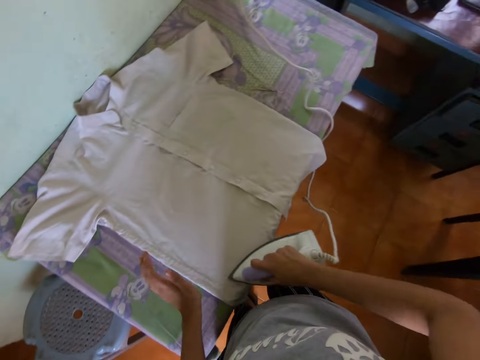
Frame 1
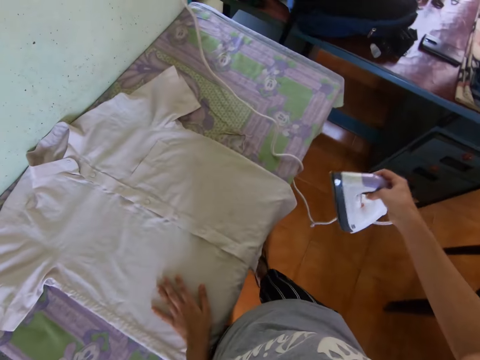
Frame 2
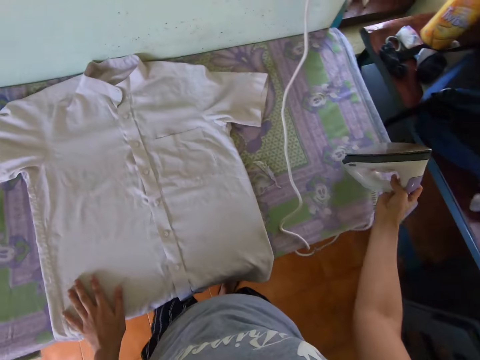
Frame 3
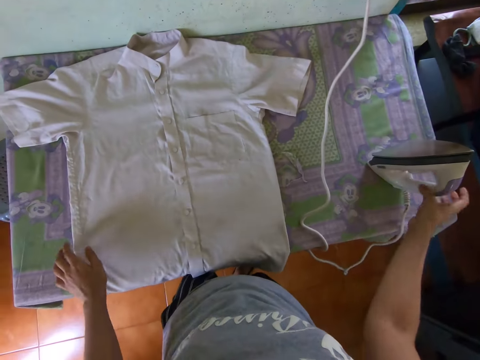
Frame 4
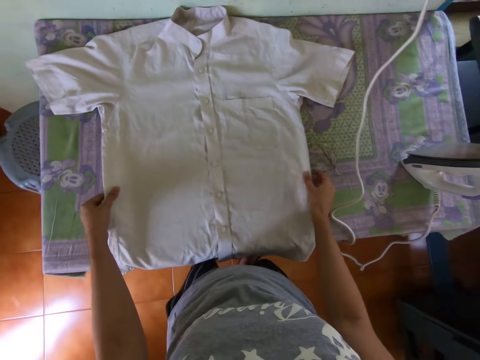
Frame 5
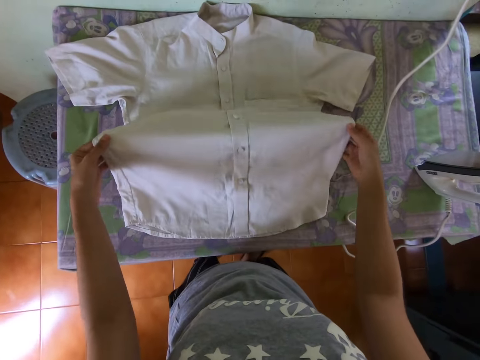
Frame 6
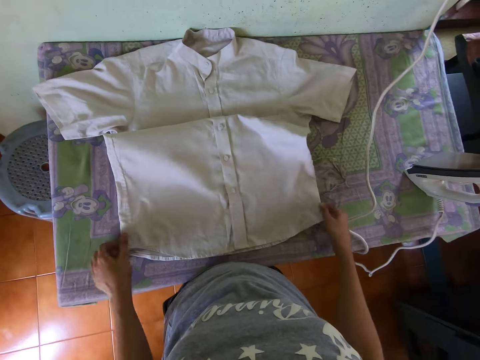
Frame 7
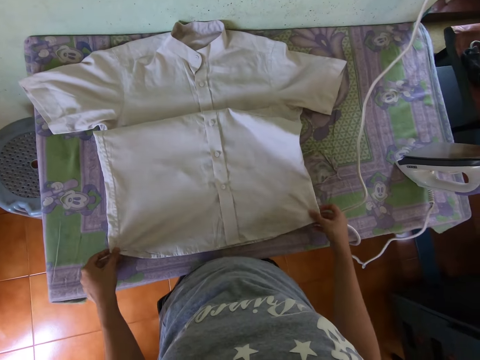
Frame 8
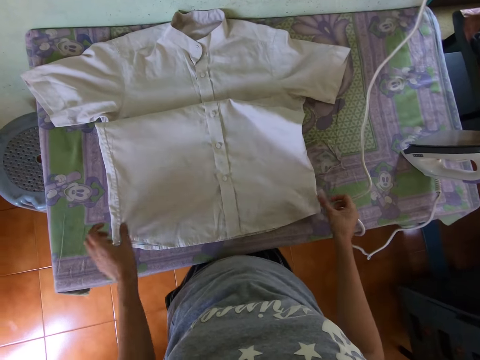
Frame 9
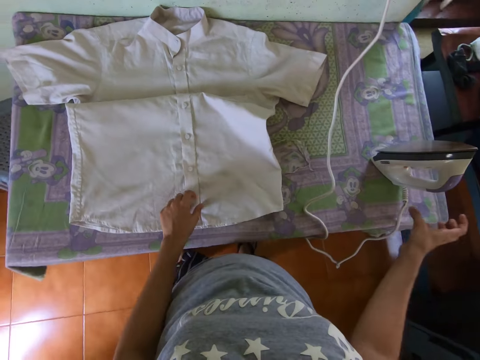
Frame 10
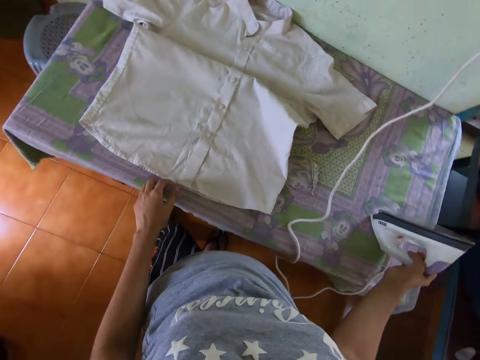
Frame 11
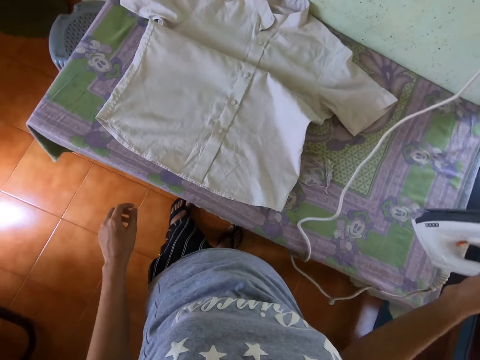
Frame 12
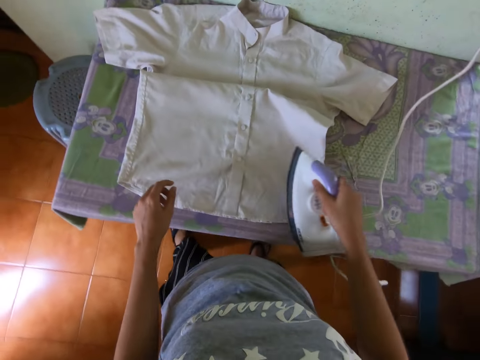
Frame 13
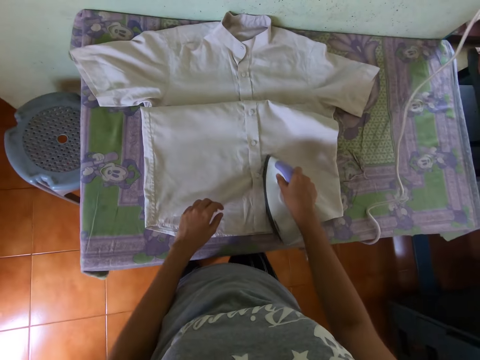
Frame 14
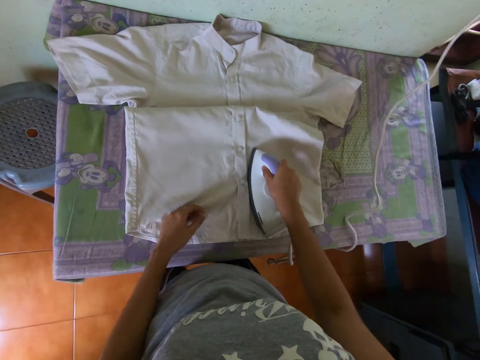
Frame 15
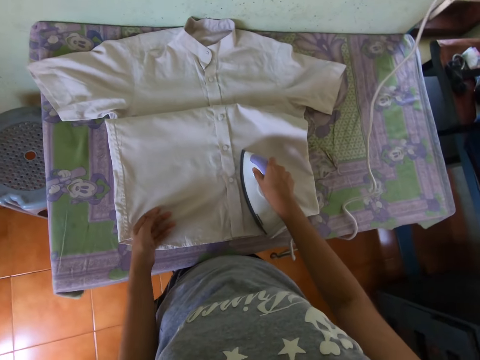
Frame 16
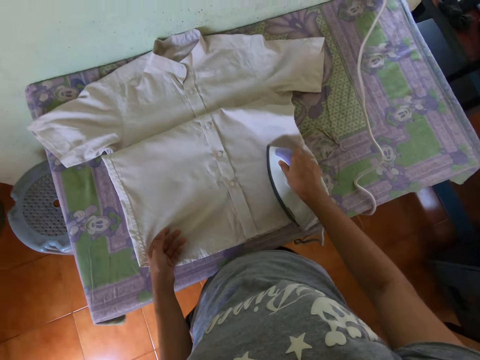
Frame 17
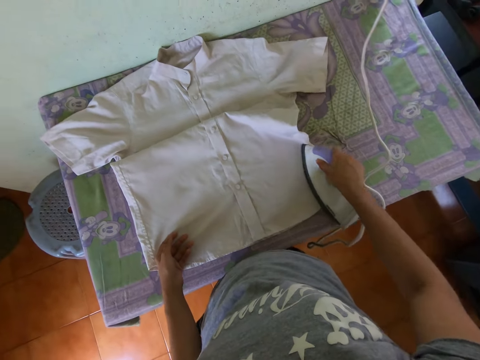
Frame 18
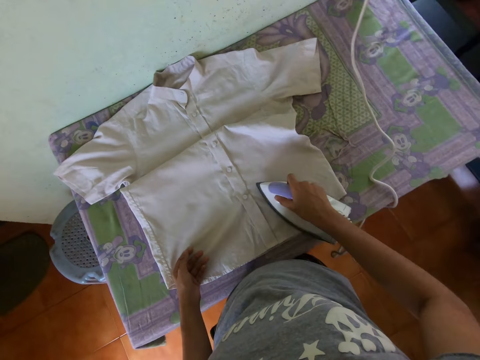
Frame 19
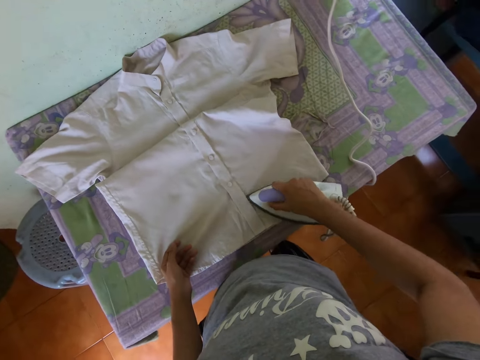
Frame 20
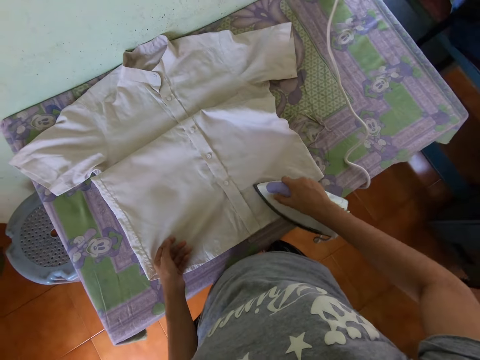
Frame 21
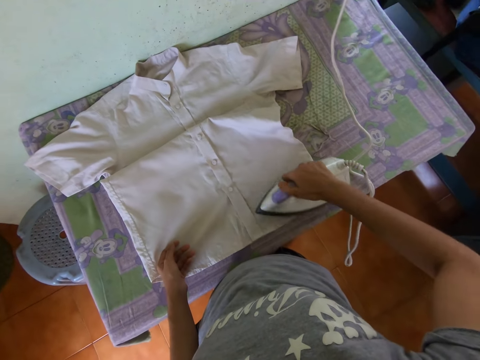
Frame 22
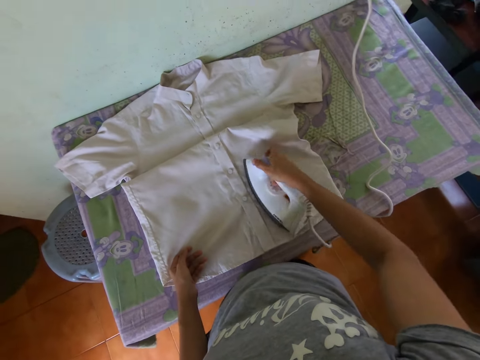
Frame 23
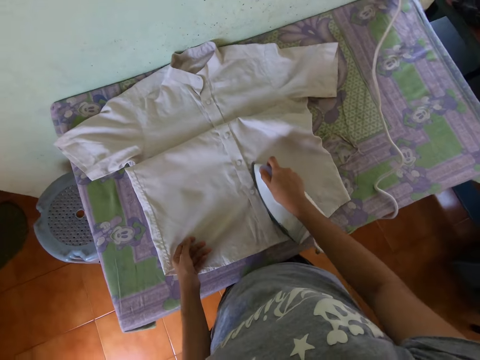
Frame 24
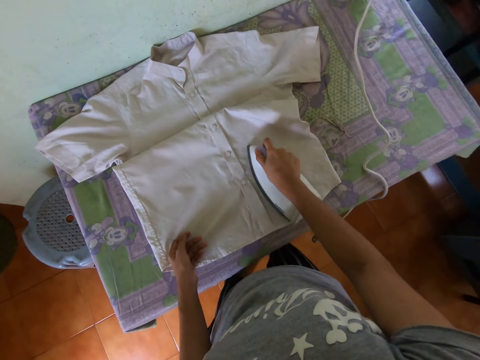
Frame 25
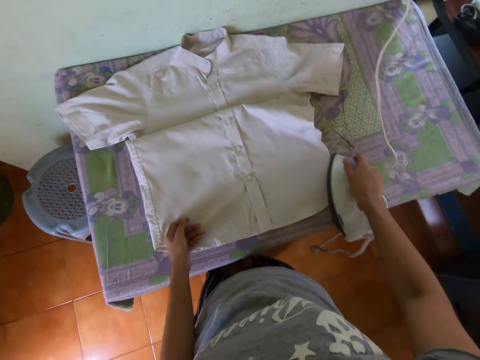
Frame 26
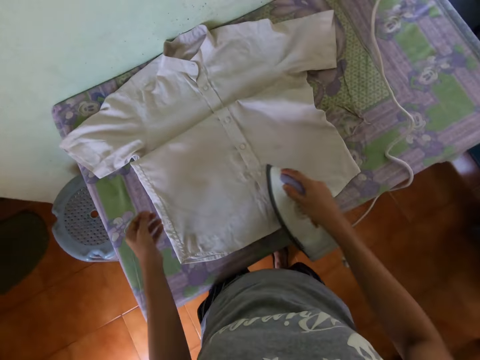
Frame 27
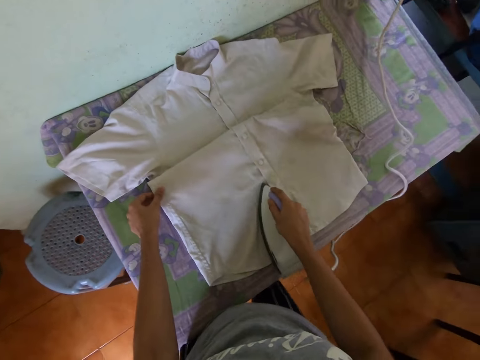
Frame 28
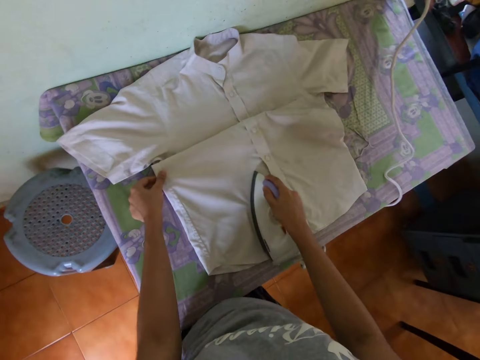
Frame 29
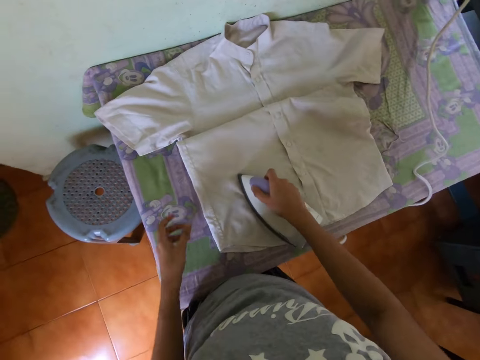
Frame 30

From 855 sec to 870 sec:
The camera wearer drops the iron on the table with her right hand. She touches the shirt on top of the table. She adjusts the shirt with both hands. She adjusts the shirt with both hands again. She picks up the iron from the table with her right hand. She irons the shirt with the iron in her right hand.

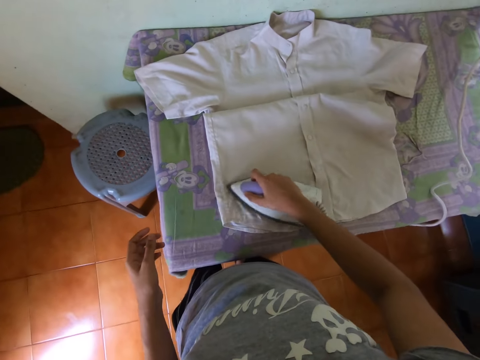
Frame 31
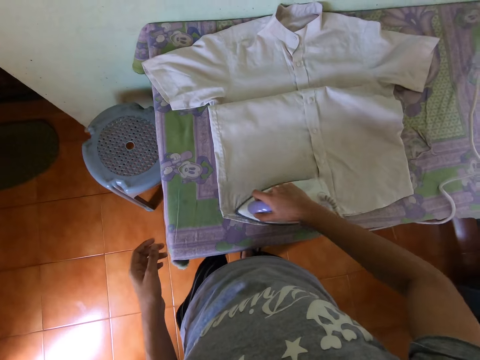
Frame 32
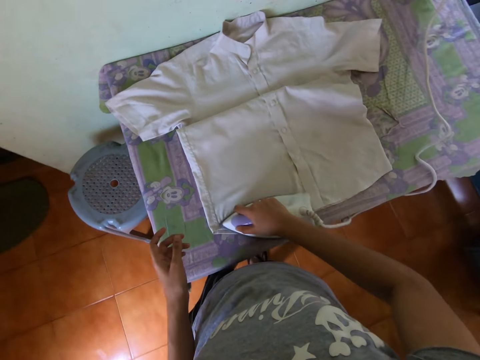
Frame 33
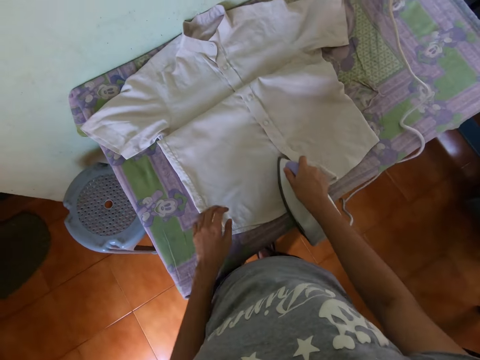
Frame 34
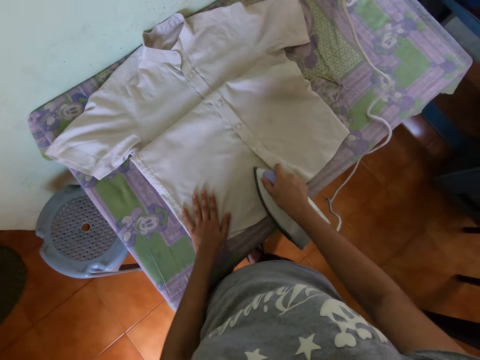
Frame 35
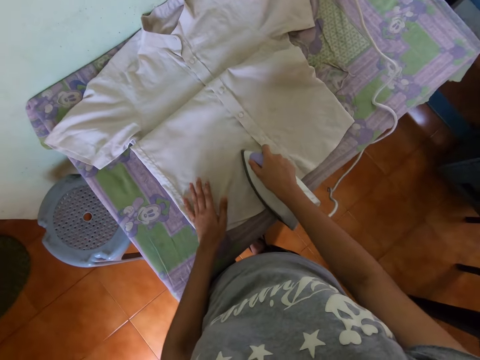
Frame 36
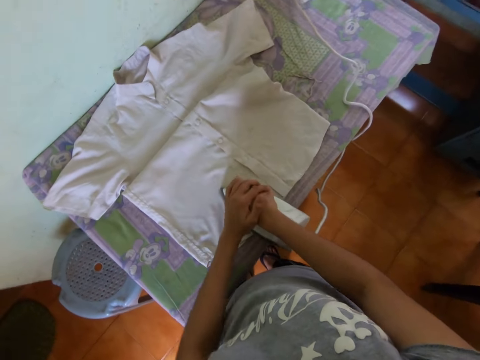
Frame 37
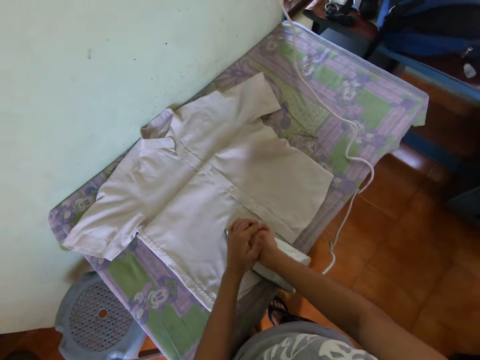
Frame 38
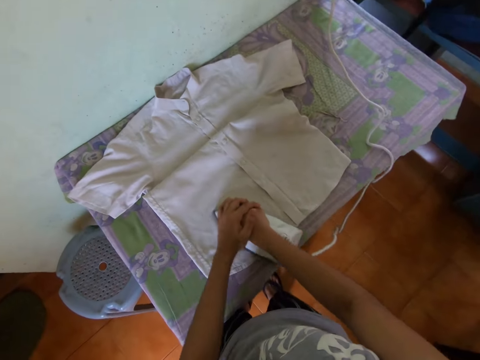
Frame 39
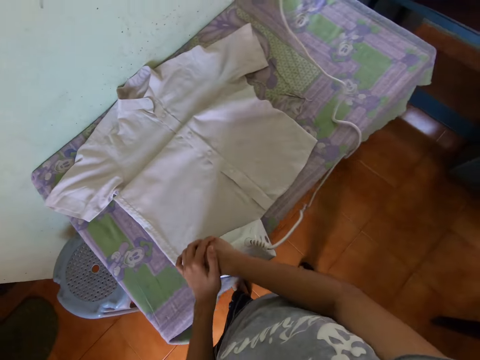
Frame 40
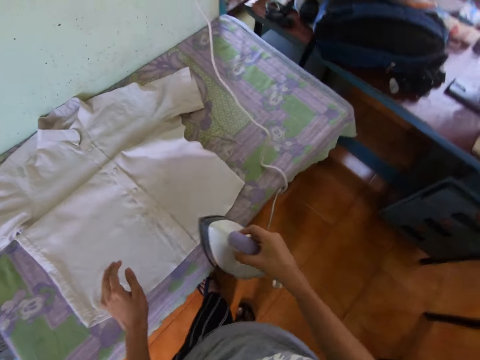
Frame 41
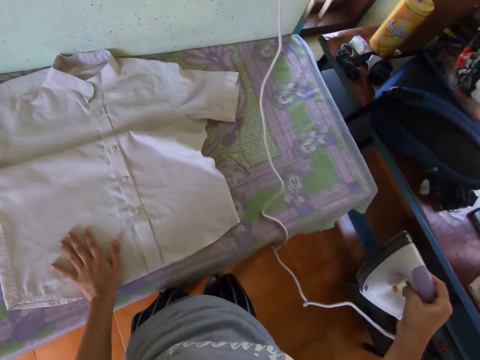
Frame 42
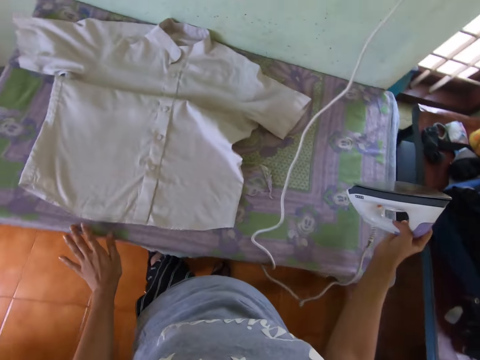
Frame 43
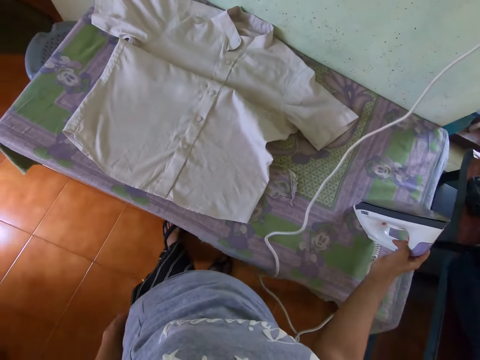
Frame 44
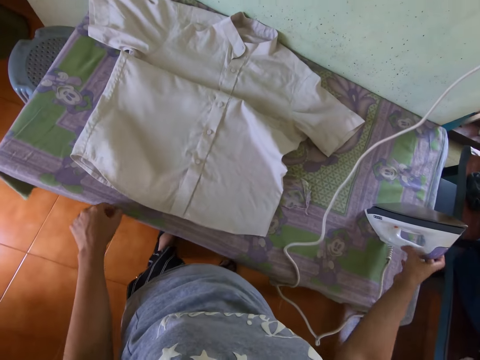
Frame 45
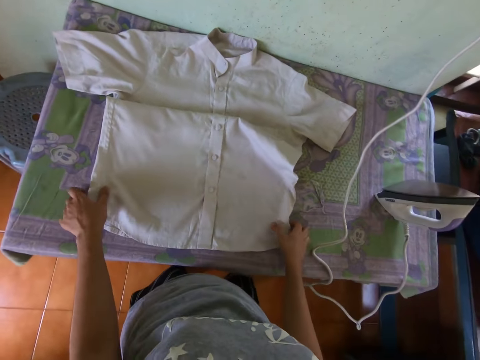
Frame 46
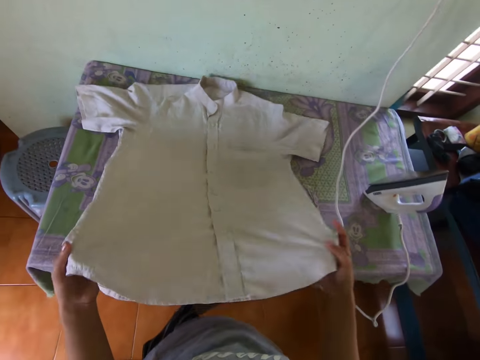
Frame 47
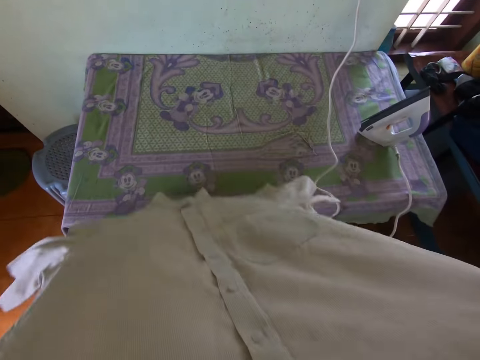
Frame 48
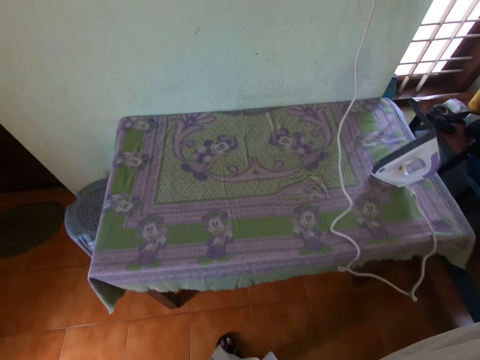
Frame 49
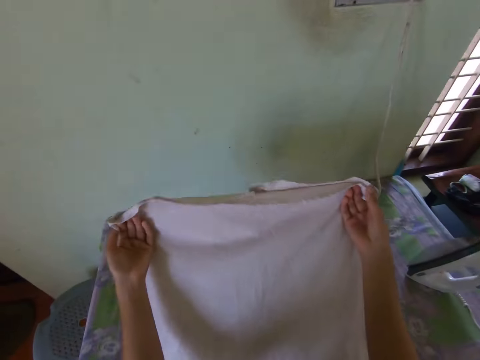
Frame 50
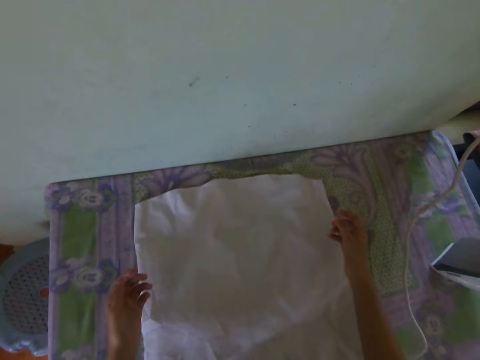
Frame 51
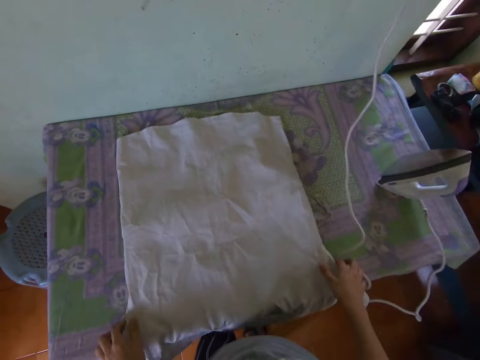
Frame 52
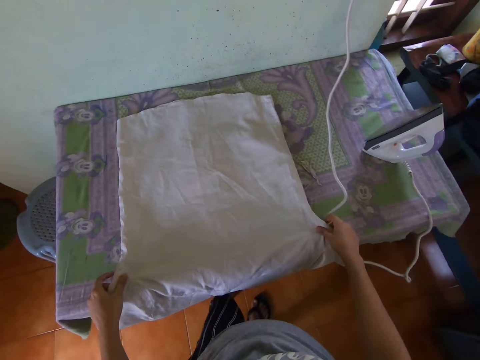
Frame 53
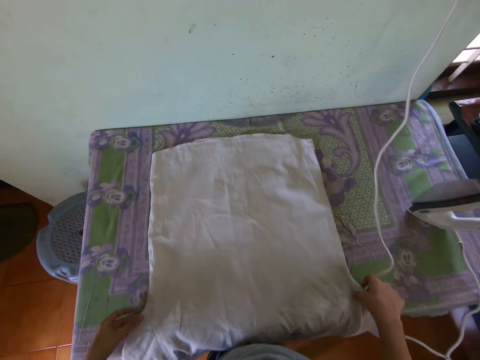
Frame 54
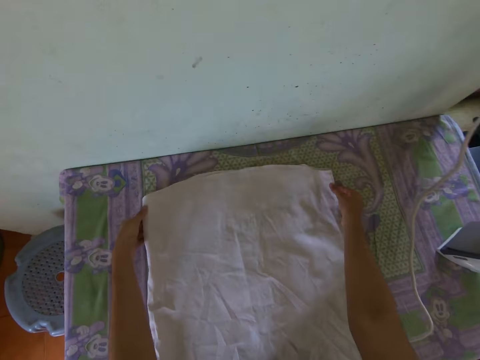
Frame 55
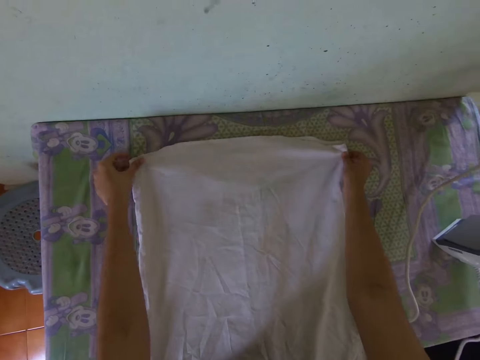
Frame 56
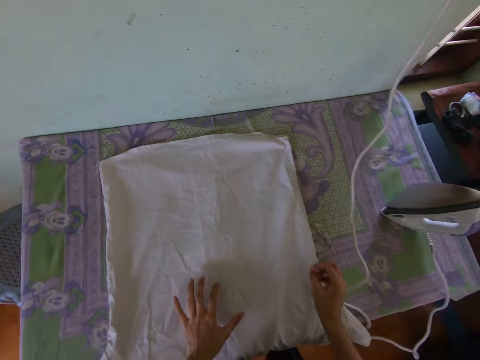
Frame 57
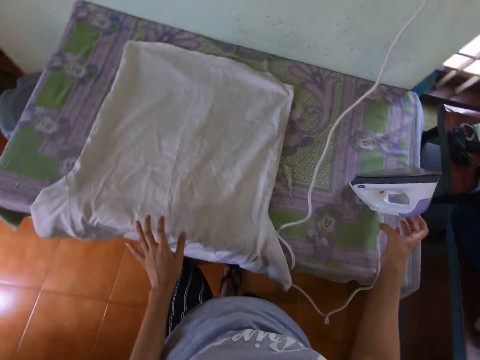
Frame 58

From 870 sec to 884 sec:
The camera wearer places her left hand on her right hand. She places her left hand on the shirt. She drops the iron on the table with her right hand. She touches the shirt on top of the table. She picks up the shirt from the table with both hands. She turns the shirt with both hands. She drops the shirt on the table with both hands. She adjusts the shirt with both hands. She touches the shirt on top of the table. She adjusts the shirt with both hands again.
